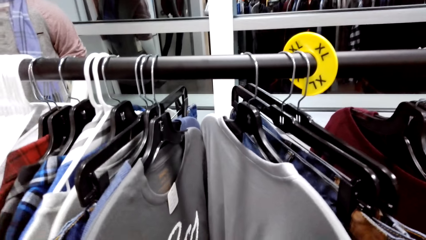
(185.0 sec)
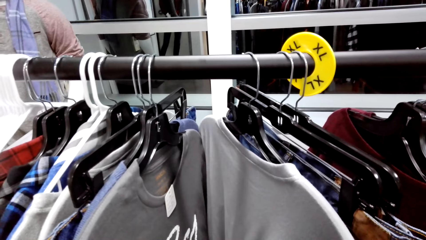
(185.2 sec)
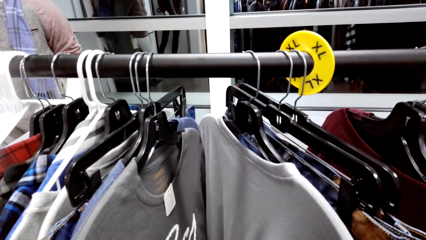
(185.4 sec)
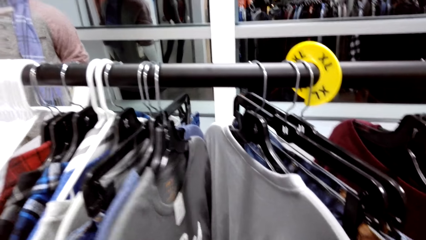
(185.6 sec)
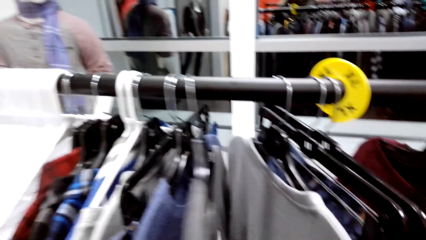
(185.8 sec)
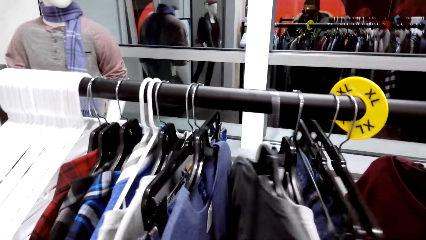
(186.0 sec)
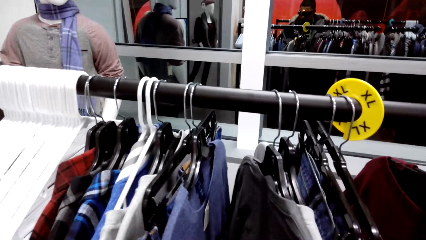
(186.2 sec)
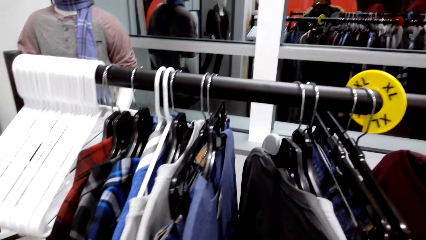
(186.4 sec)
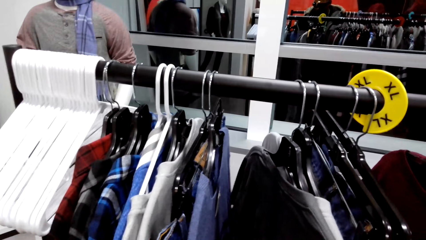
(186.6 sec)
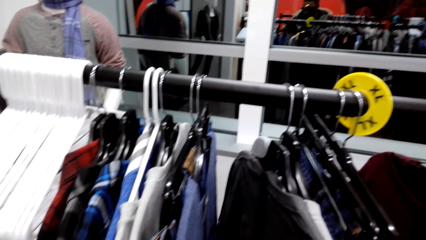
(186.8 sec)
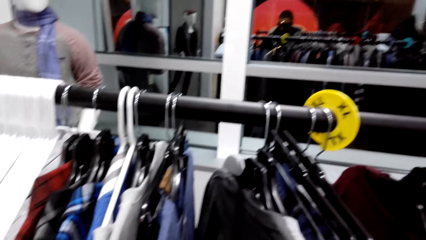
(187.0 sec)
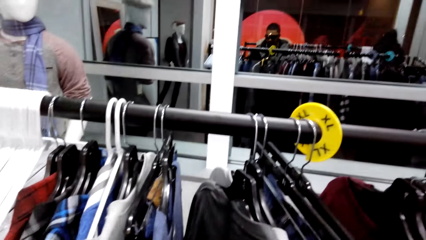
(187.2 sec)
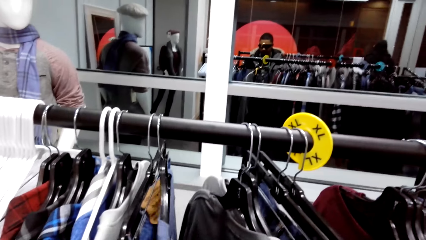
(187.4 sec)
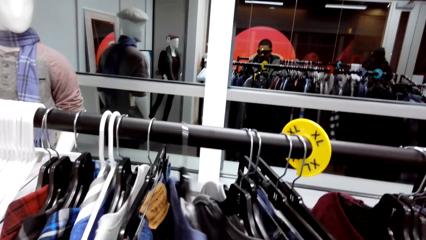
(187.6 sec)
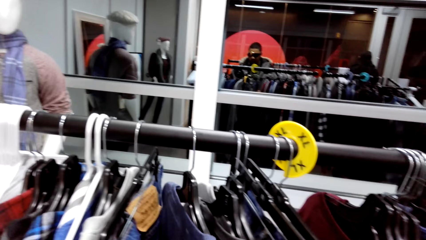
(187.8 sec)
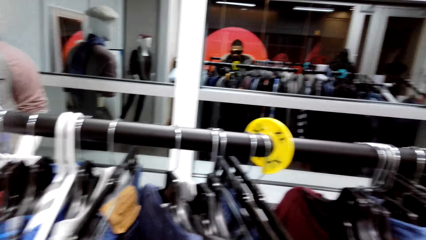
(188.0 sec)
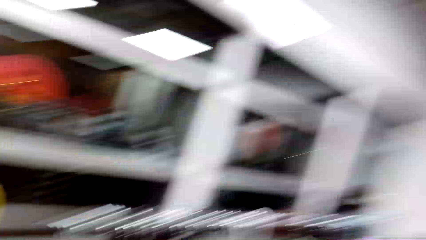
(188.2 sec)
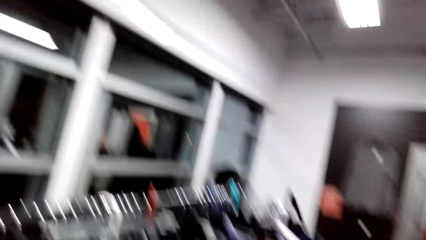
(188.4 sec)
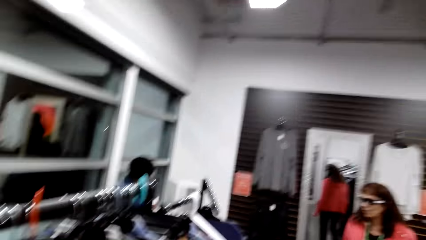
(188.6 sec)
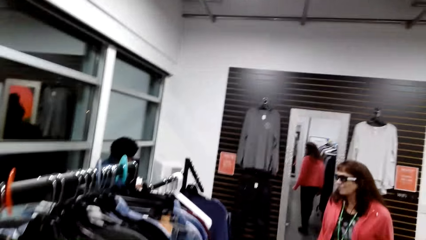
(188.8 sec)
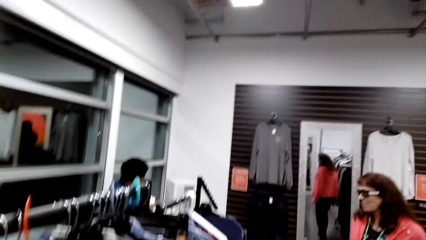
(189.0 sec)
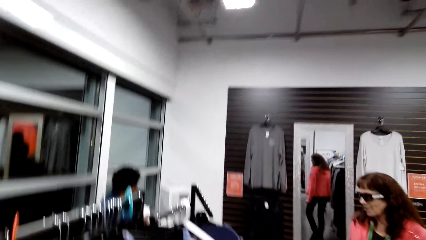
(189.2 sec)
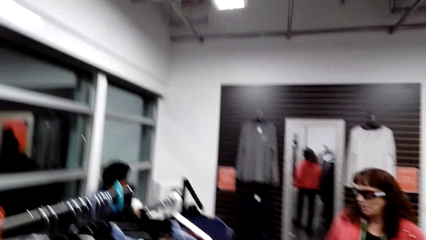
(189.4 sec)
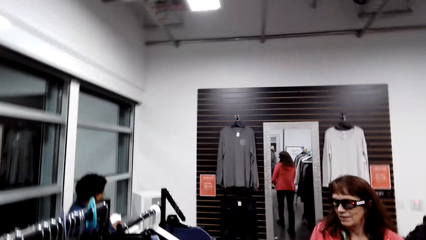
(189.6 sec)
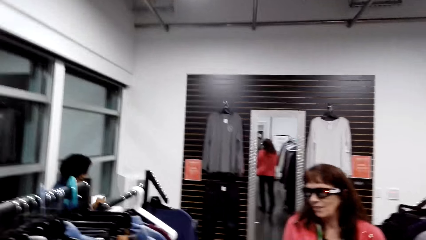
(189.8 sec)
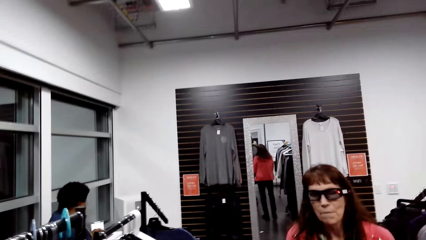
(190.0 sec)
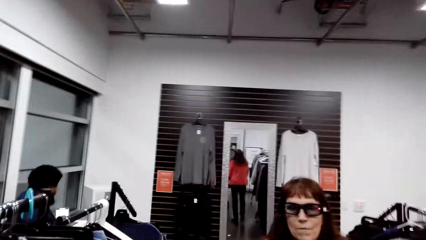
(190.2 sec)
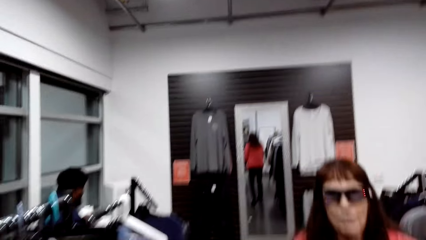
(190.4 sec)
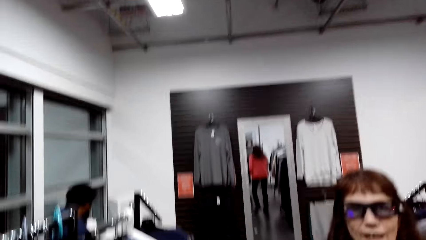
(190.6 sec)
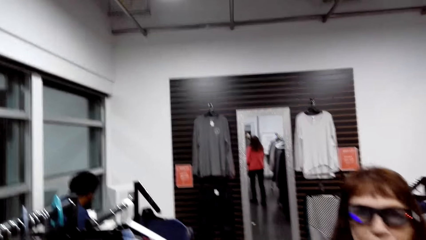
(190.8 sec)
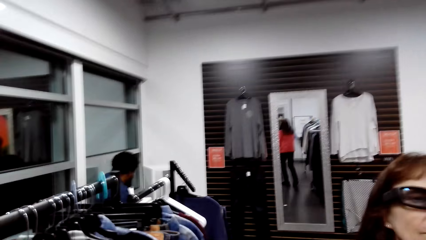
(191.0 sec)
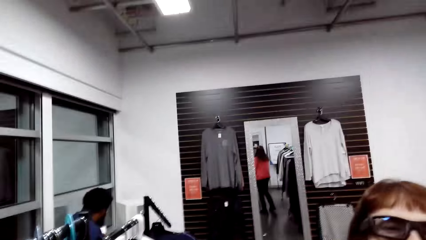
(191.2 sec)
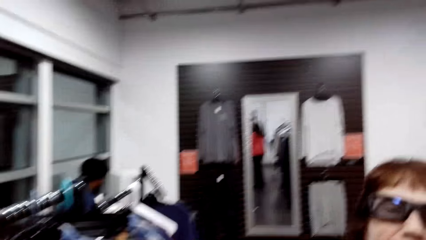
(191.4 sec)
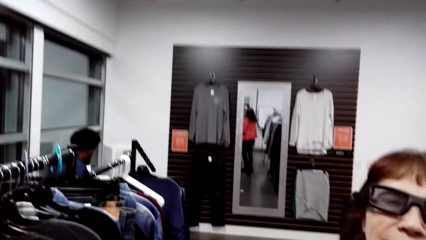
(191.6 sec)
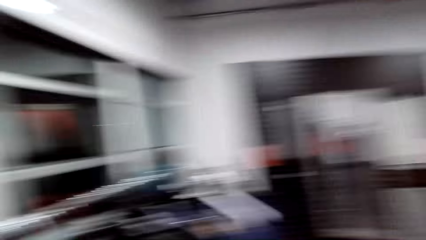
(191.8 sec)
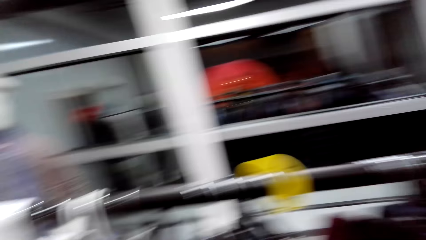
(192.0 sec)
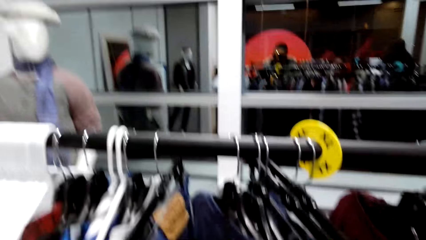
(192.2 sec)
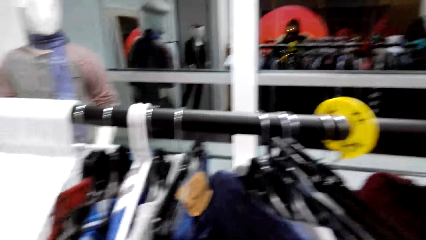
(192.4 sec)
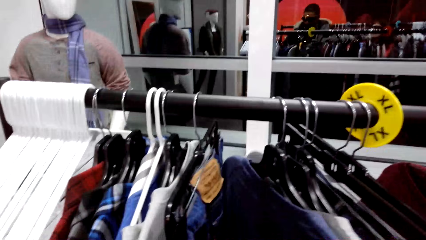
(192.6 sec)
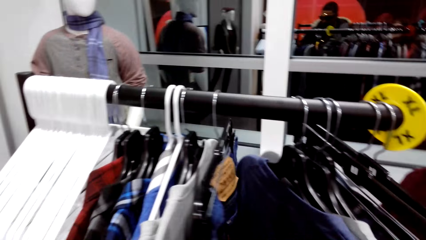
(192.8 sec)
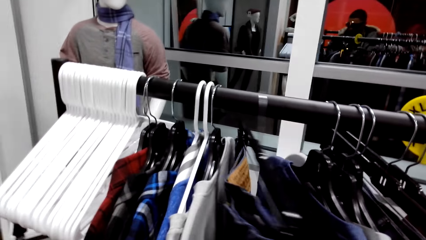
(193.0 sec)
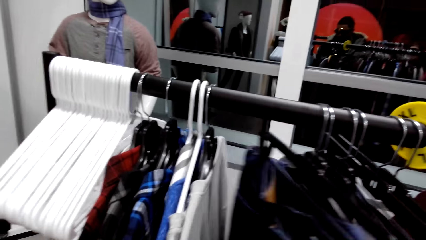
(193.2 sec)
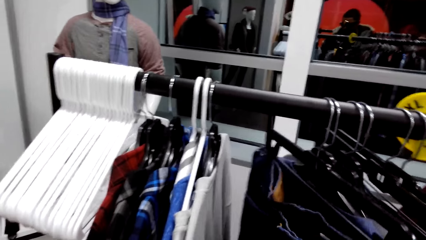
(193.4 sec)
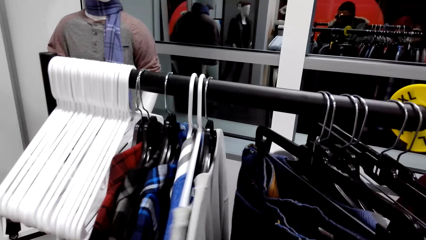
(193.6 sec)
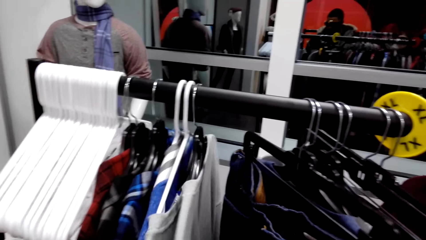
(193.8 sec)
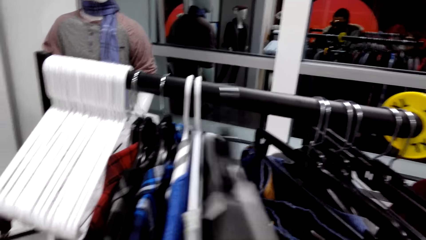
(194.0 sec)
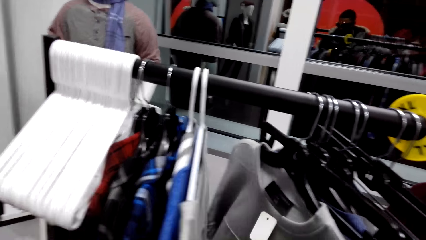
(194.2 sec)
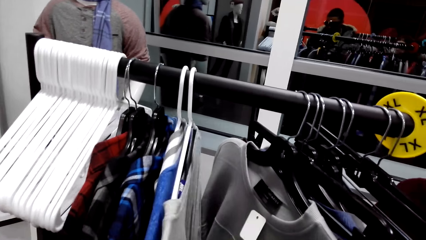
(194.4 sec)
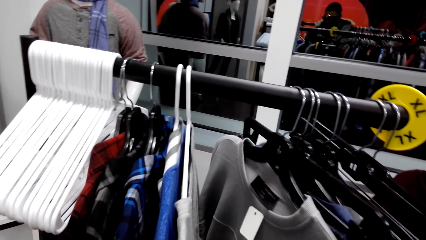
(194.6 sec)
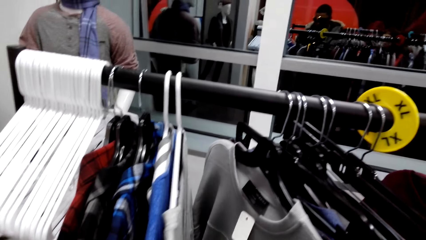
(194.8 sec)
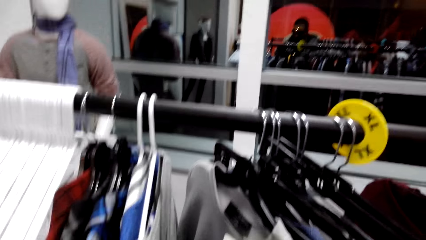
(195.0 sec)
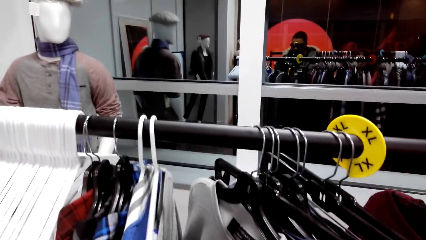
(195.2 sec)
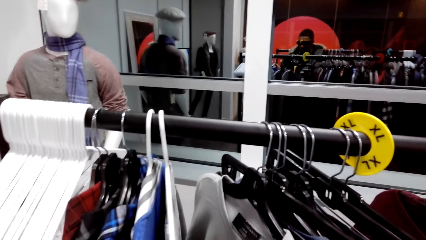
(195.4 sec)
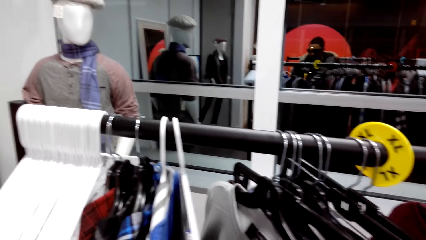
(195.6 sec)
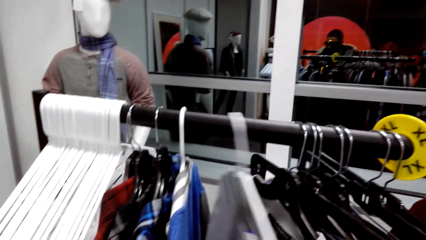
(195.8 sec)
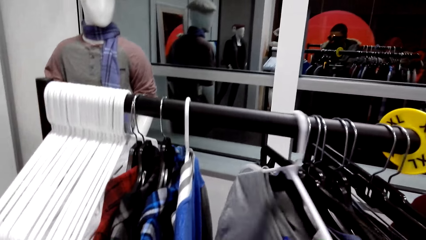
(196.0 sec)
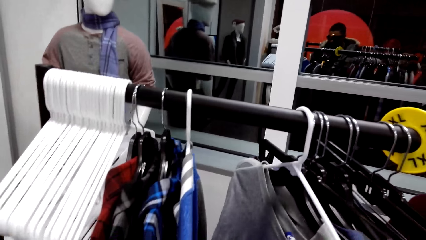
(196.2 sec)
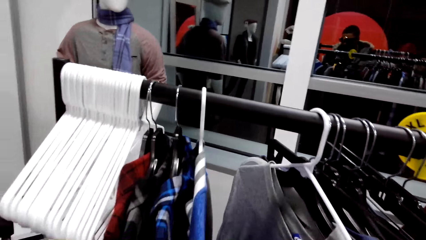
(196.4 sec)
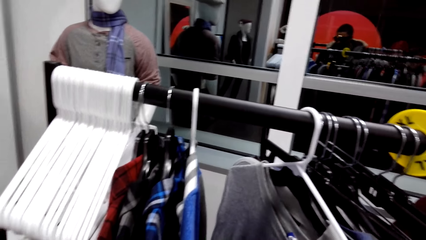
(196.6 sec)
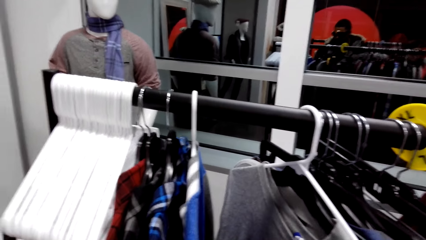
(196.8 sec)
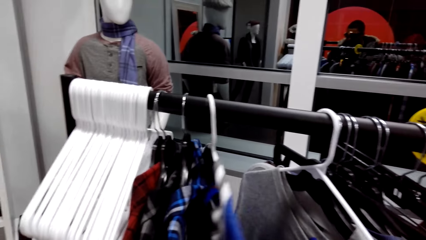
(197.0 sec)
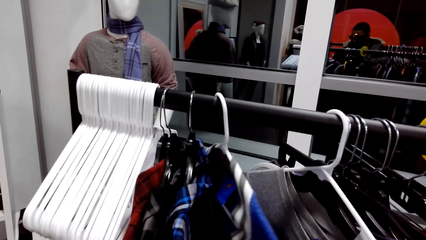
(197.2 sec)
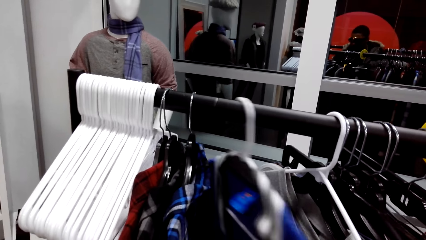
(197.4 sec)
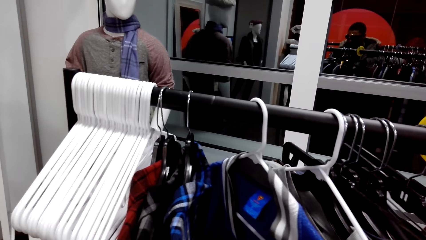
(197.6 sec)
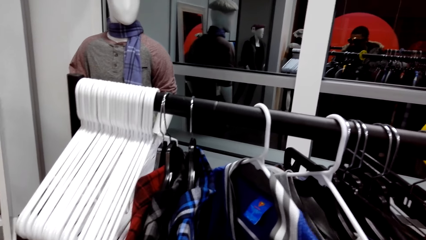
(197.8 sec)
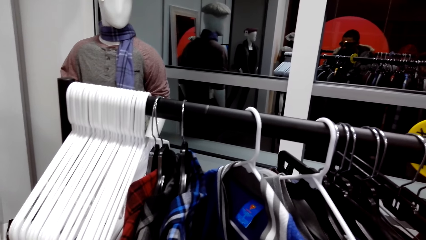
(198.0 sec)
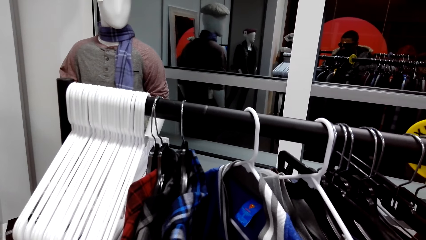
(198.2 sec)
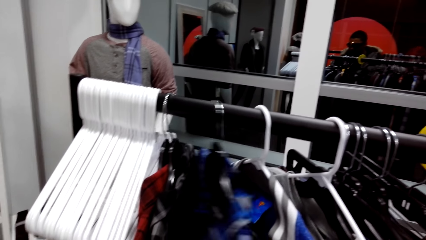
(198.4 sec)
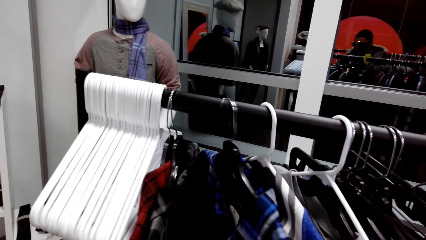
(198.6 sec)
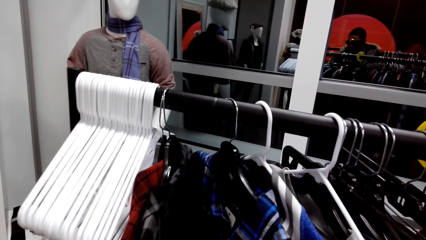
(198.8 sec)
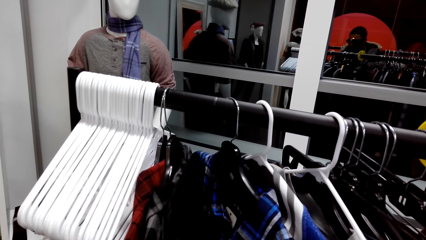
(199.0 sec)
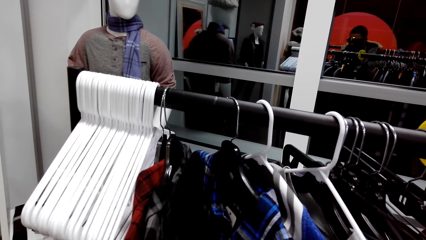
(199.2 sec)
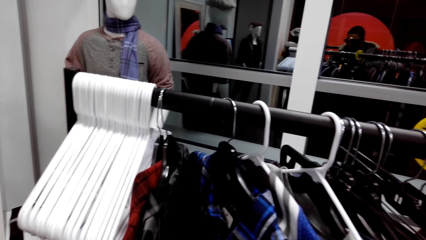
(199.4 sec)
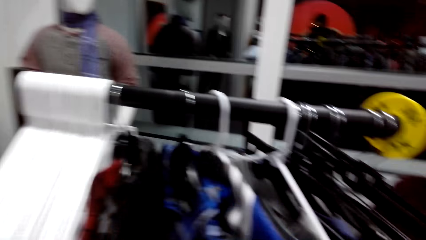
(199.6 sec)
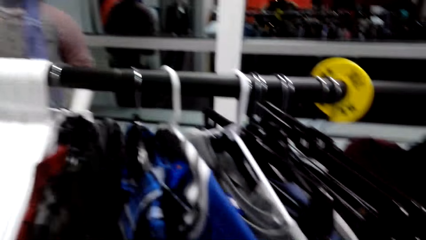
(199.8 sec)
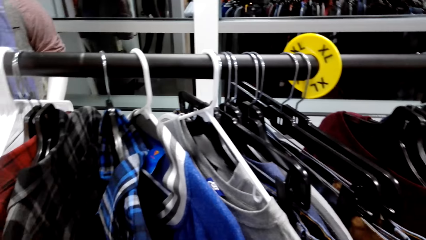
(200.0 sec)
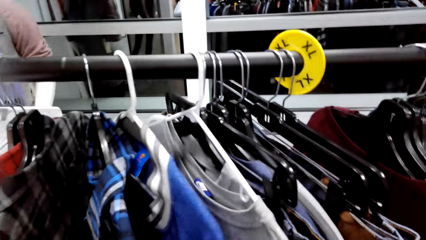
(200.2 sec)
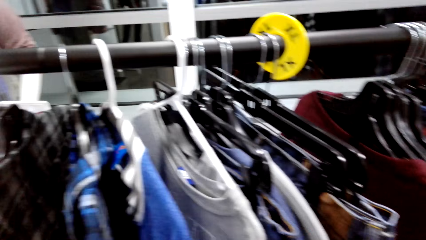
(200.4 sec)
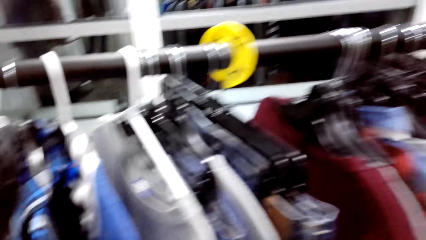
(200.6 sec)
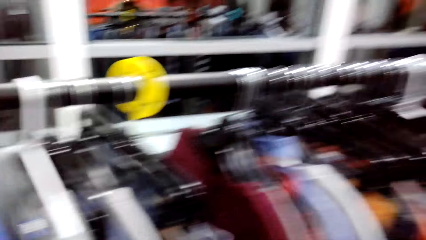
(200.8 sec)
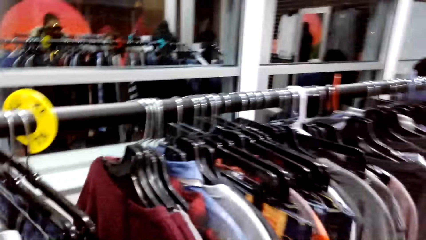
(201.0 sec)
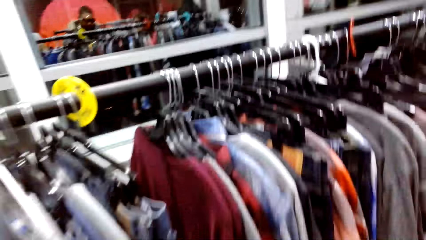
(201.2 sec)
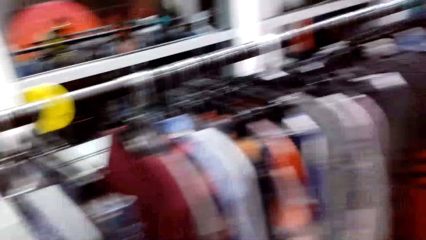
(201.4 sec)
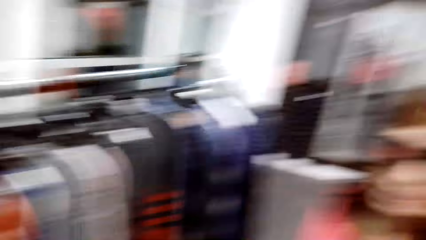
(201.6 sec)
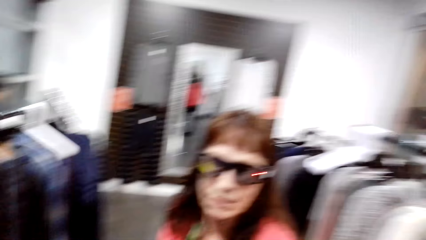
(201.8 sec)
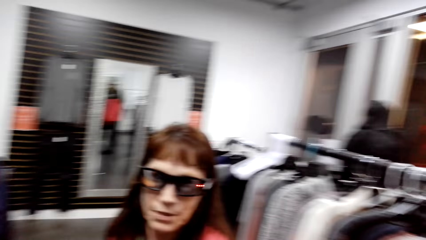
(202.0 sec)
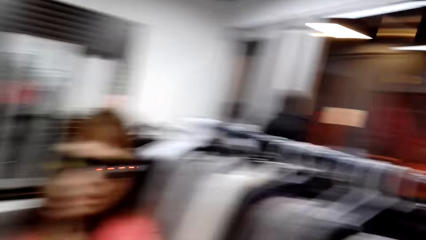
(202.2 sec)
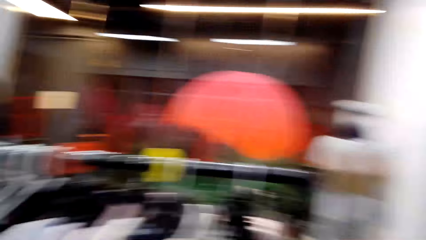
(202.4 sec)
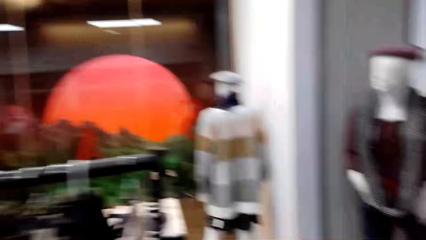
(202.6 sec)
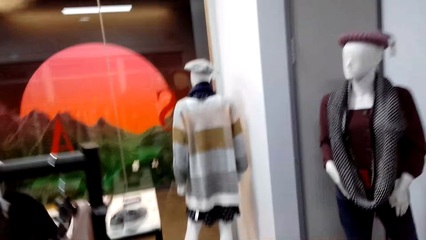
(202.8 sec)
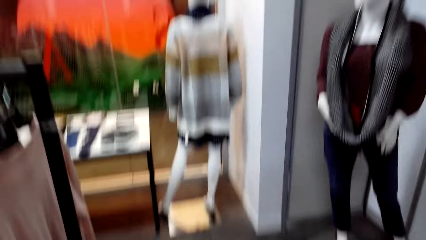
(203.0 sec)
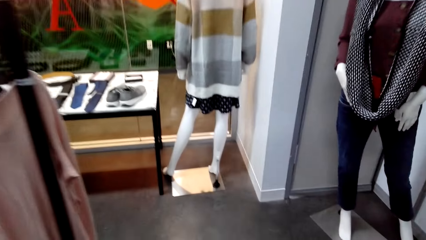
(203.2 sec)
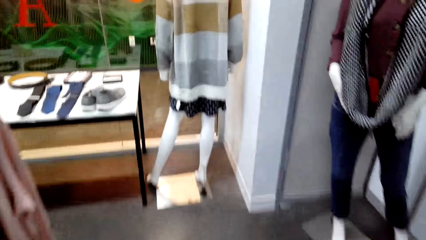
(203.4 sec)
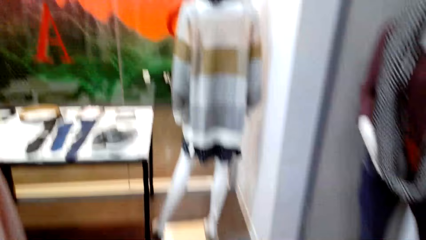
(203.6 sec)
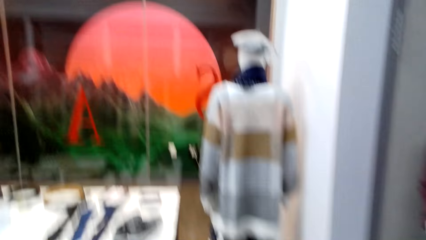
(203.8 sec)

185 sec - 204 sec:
The camera wearer holds onto a T-shirt. They look around the clothing store. They dialogue with the person. They look around the clothing store. They walk around the clothing store.
